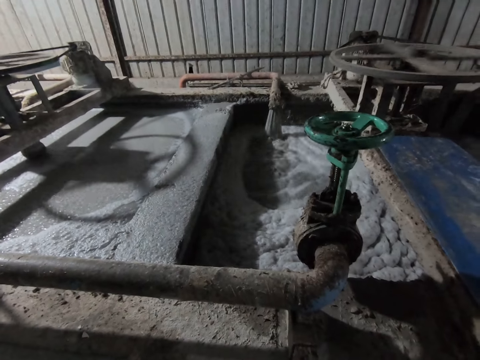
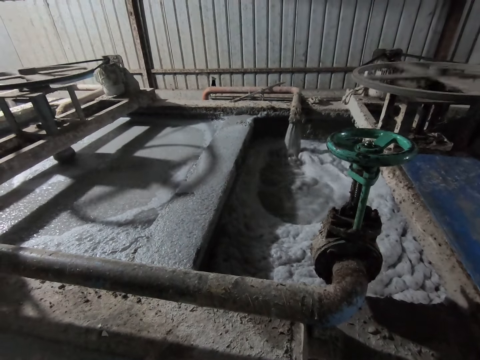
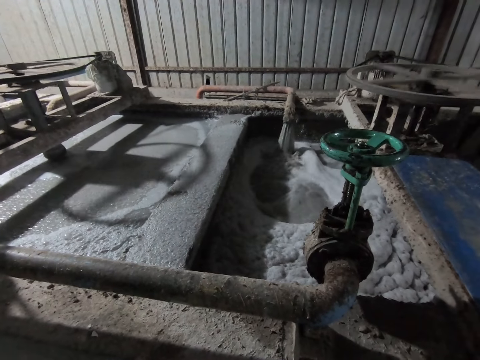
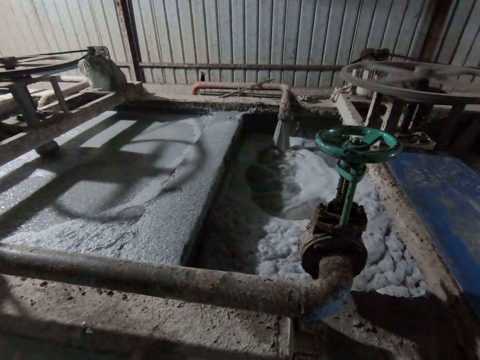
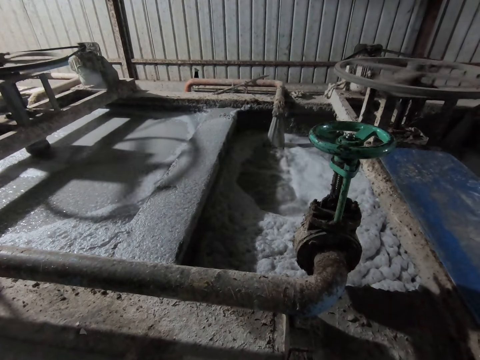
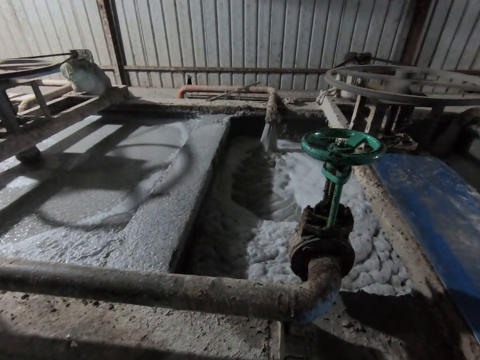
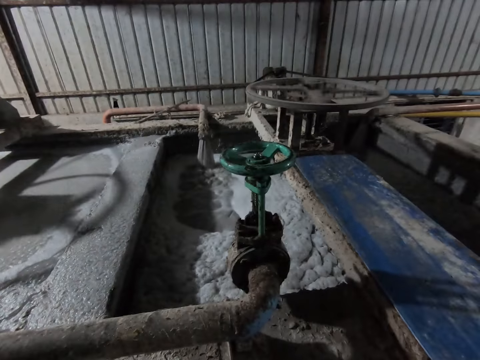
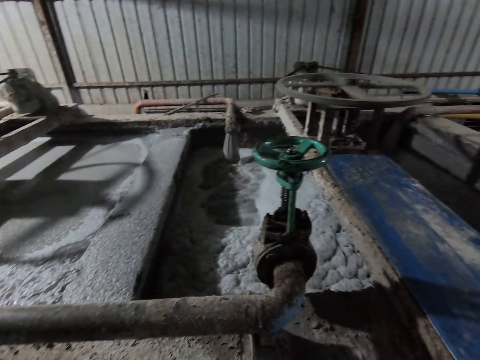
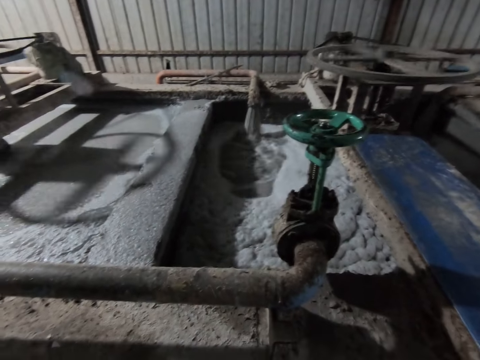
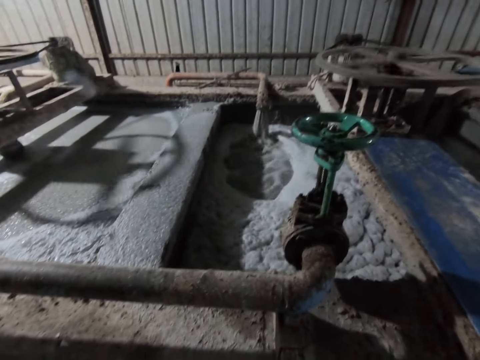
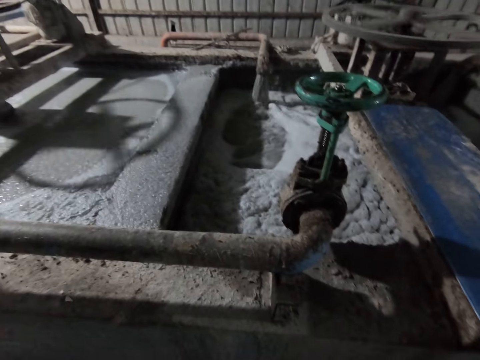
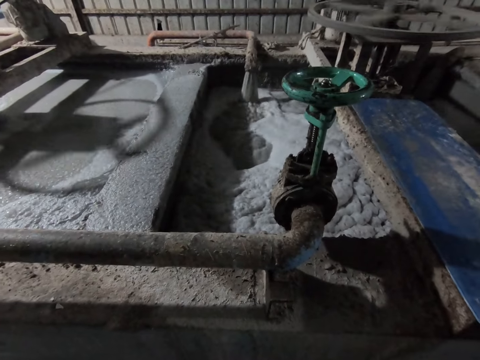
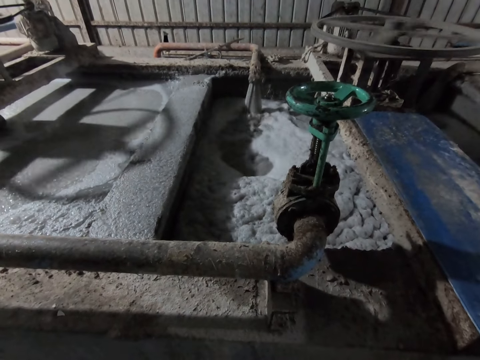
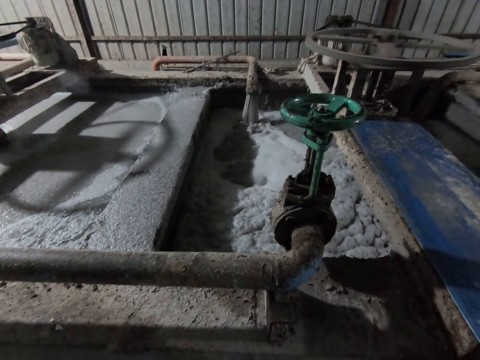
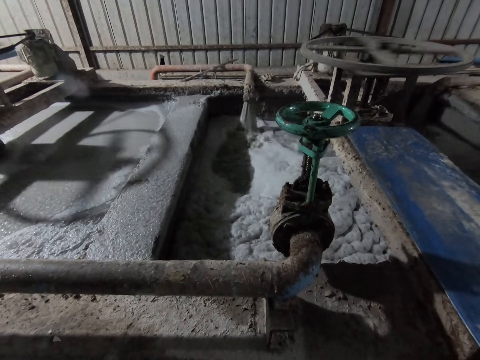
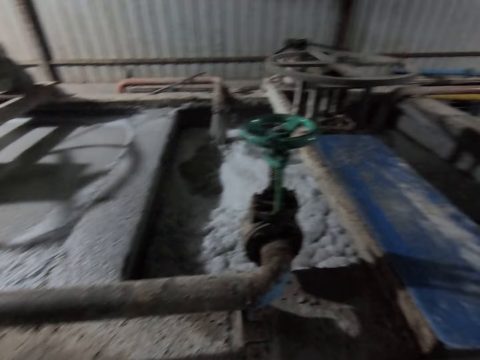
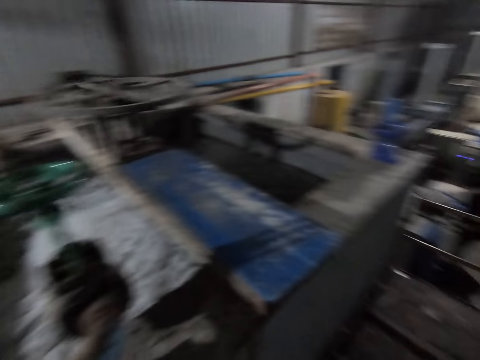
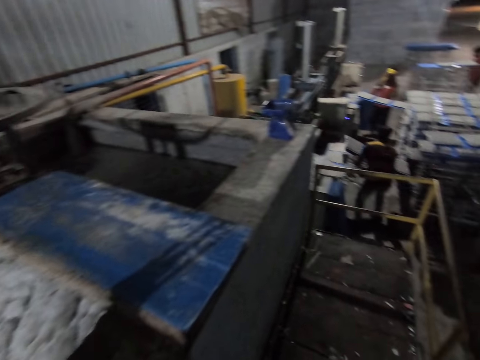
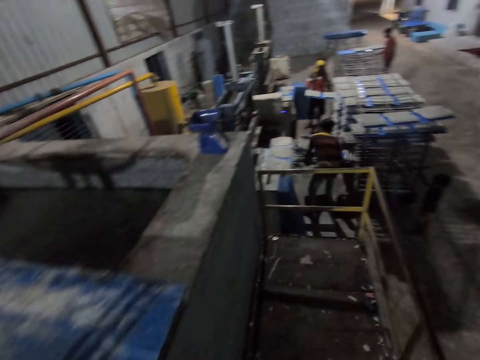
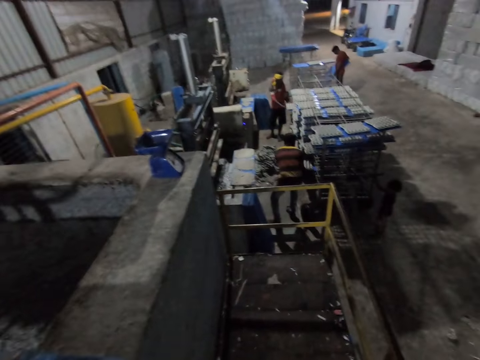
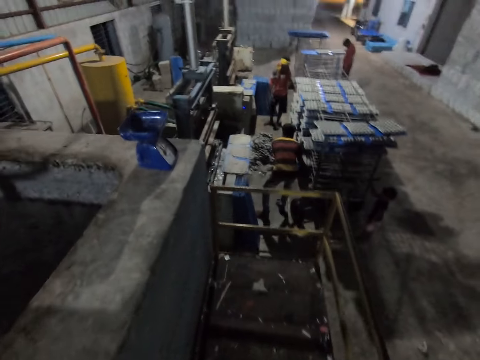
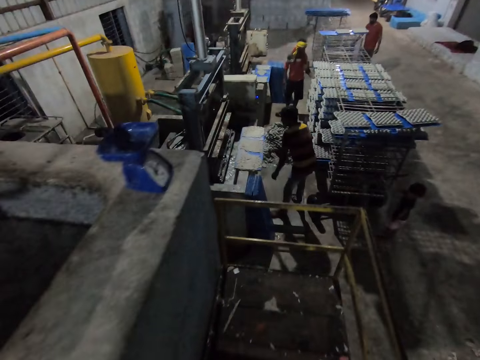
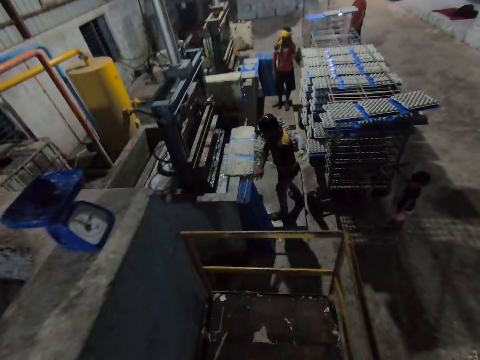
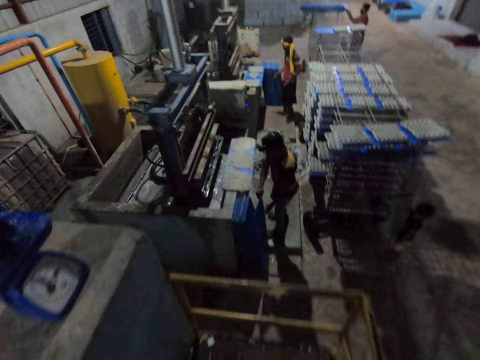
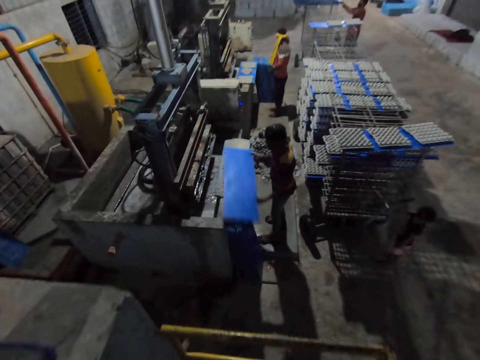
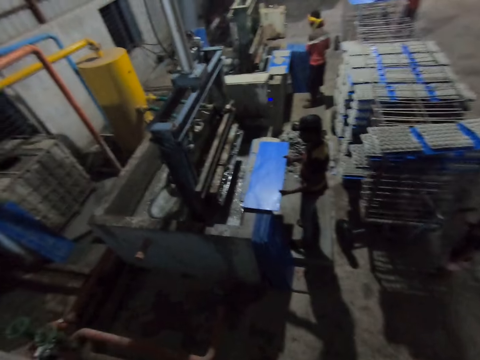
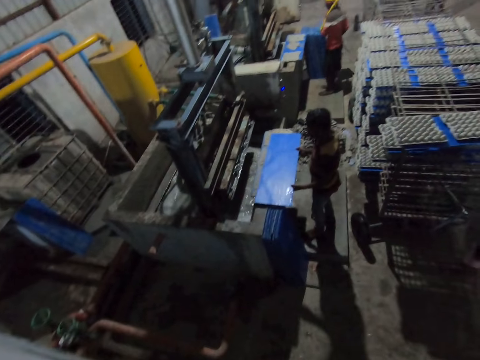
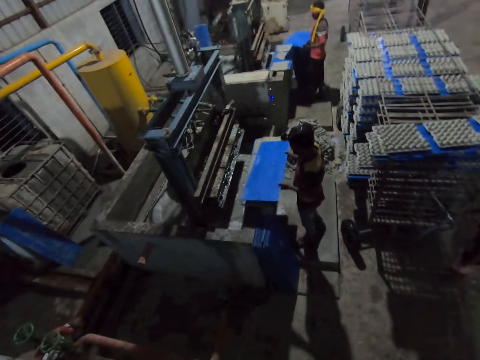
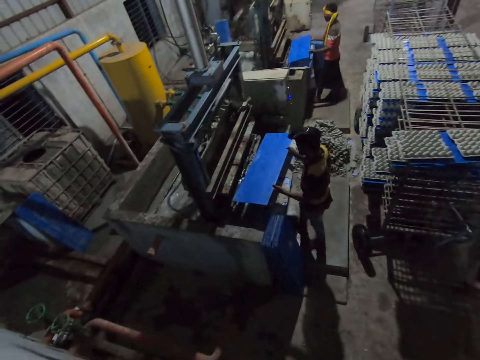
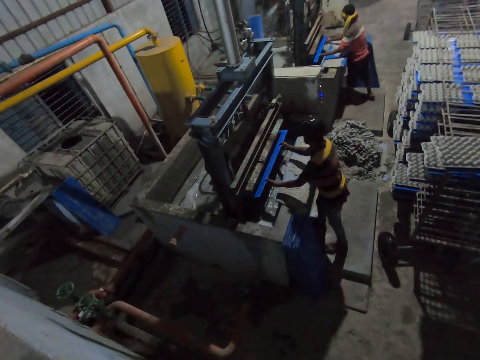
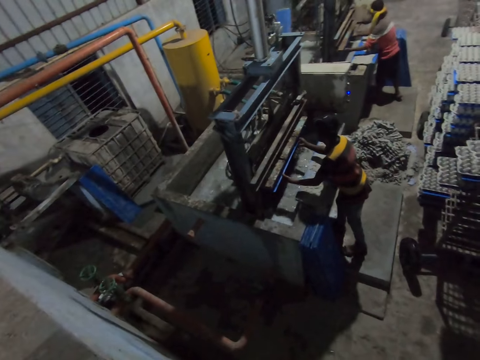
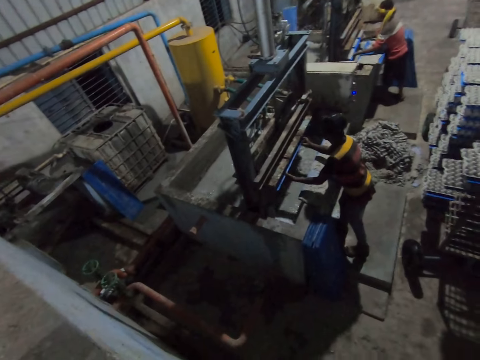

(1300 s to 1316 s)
A man holds some egg trays with a PVC sheet in both hands. Another man holds some egg trays with a PVC sheet in both hands. The first man drops the egg trays with the PVC sheets on the rack with both hands. The second man drops the egg trays with the PVC sheets on the rack with both hands. A third man removes some PVC sheets from the rack with his right hand. The camera wearer walks beside the metal rail. The third man drops the PVC sheets on the ground with his right hand. The second man picks a PVC sheet from the PVC sheets on the ground with his right hand. The third man holds some PVC sheets on the rack with both hands. The second man holds the PVC sheet with both hands and places the PVC sheet on the PVC sheet with both hands. The first man picks a PVC sheet from the PVC sheets on the ground with both hands. The second man lifts the PVC sheet from a PVC sheet with both hands. The second man puts the PVC sheet in the pulp molding machine with both hands. He does it again.

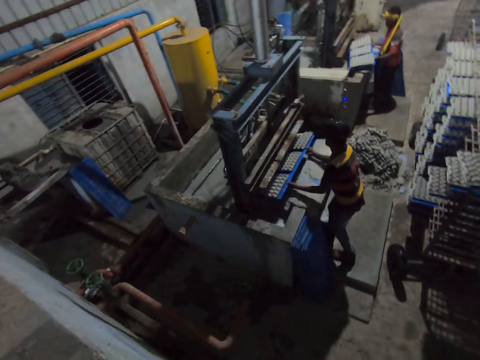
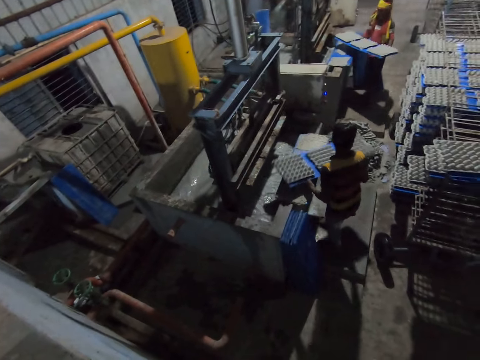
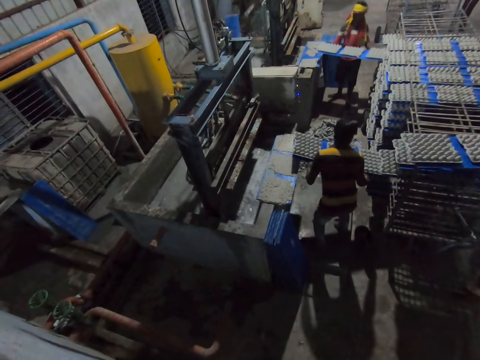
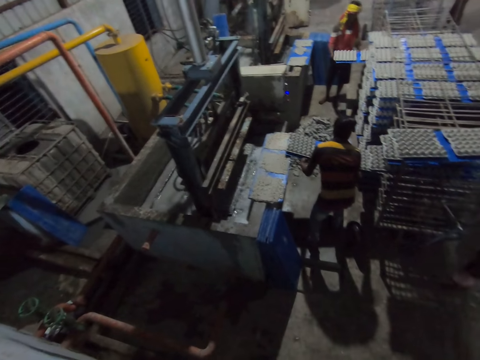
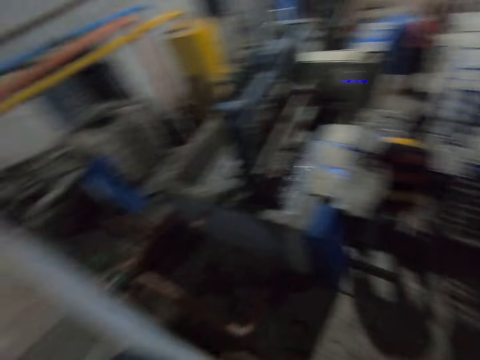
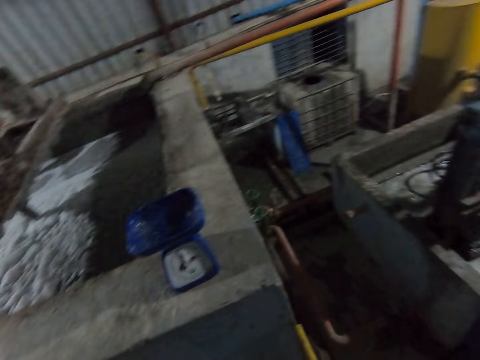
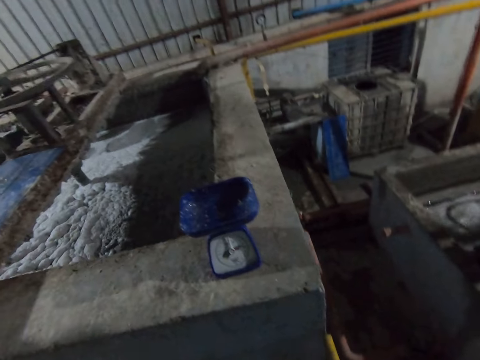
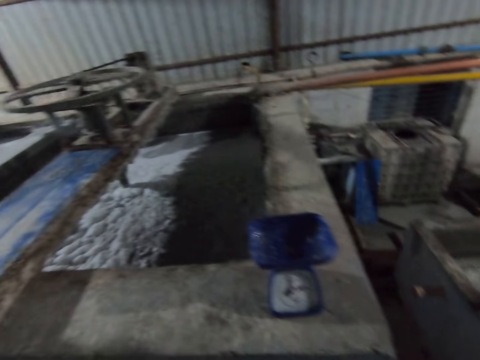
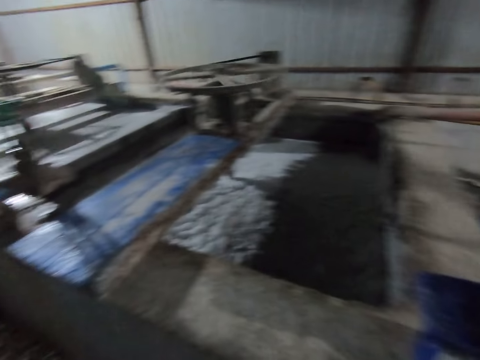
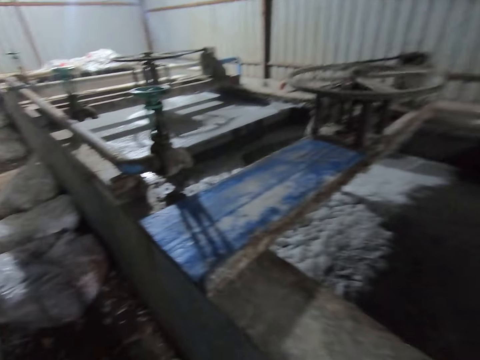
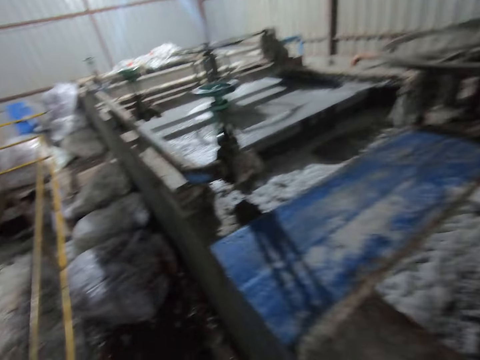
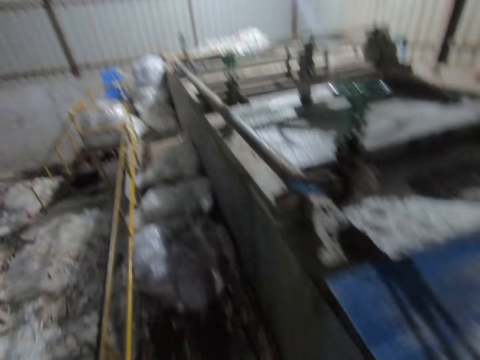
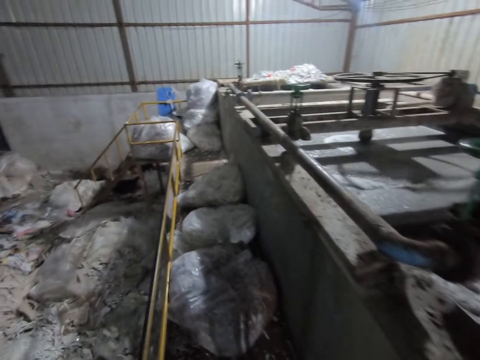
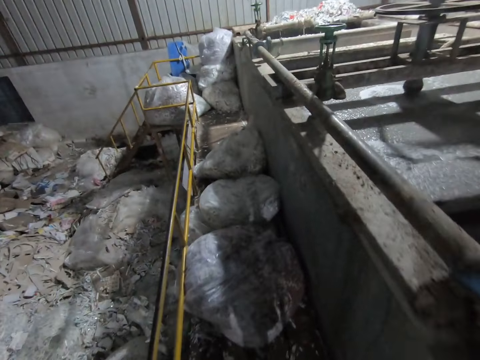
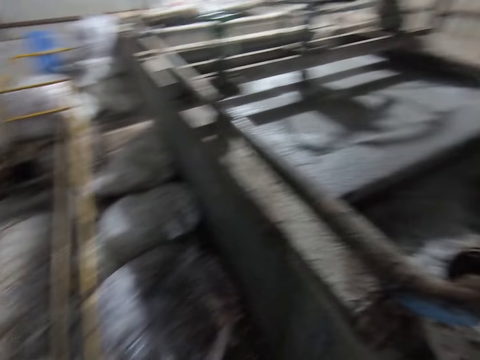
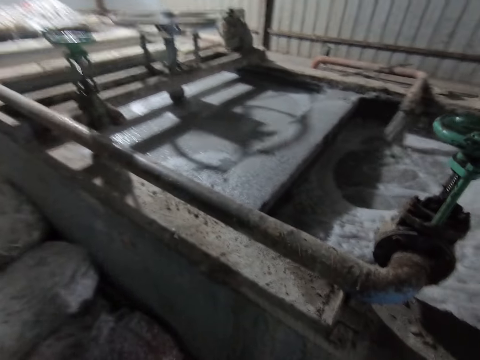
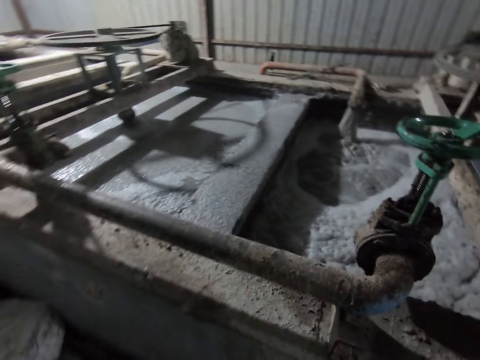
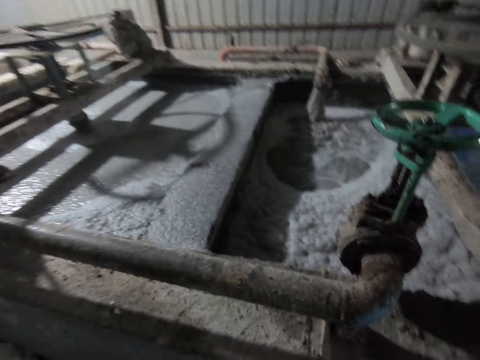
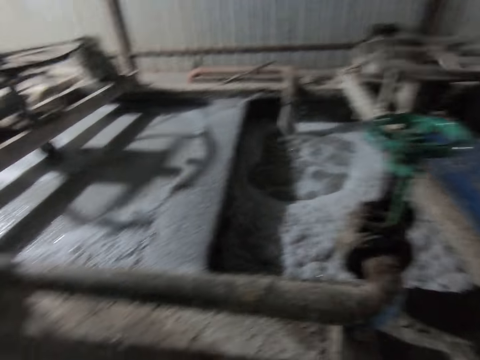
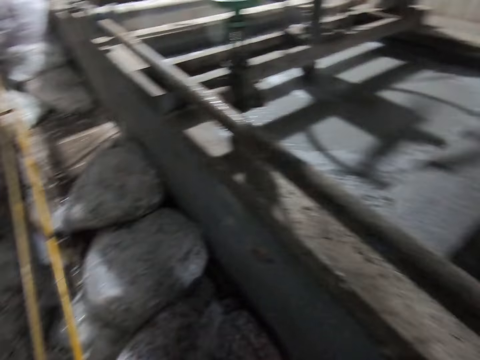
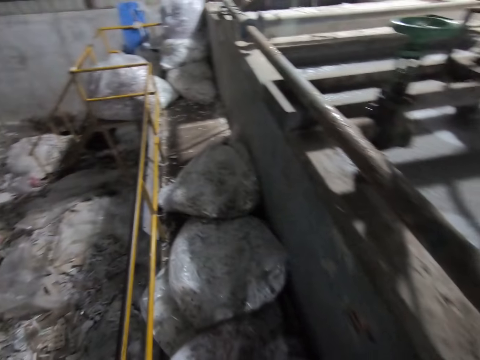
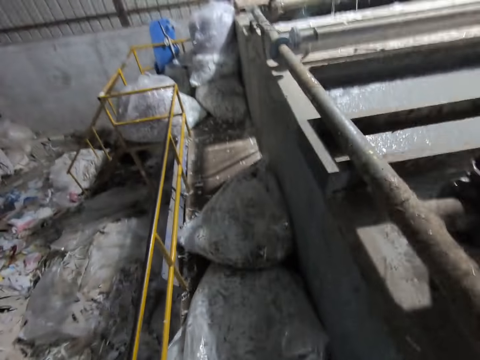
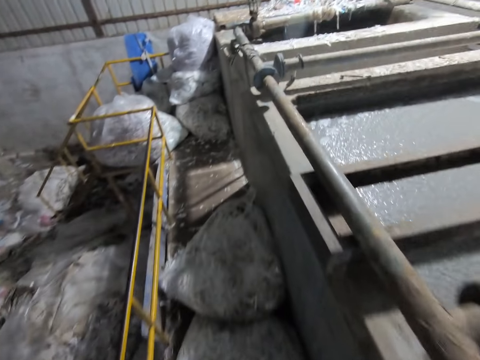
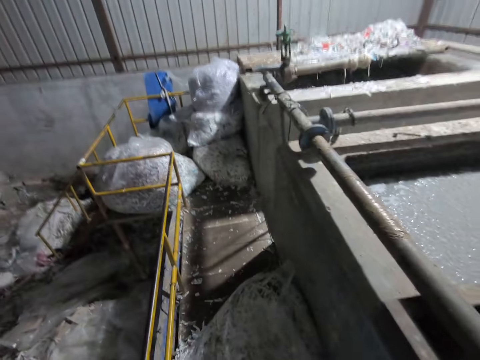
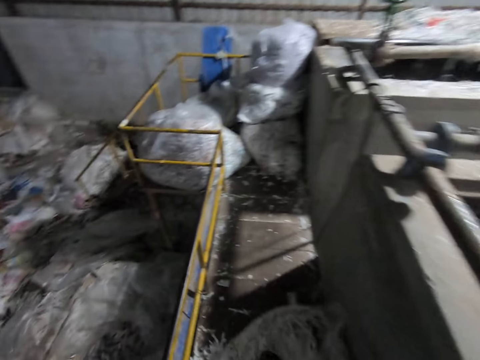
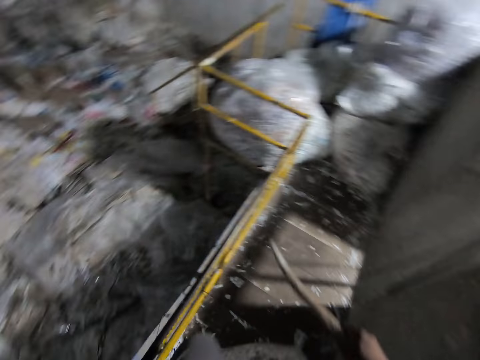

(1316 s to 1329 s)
A man removes some egg trays with the PVC sheet in both hands from the pulp molding machine. Another man removes some egg trays with the PVC sheet in both hands from the pulp molding machine. The first man drops the egg trays with the PVC sheets on the rack with both hands. The other man drops the egg trays with the PVC sheets on the rack with both hands. The camera wearer looks around the industry. They walk beside the metal rail. They look around the industry. They walk beside the metal rail.
